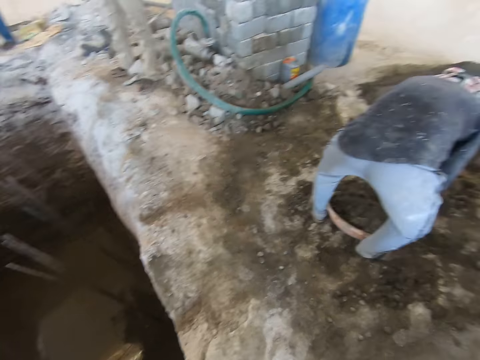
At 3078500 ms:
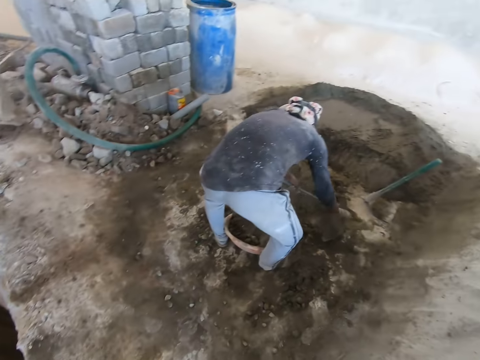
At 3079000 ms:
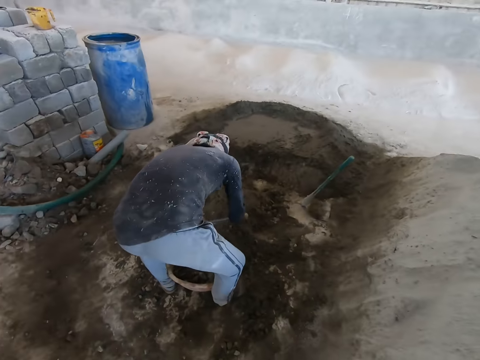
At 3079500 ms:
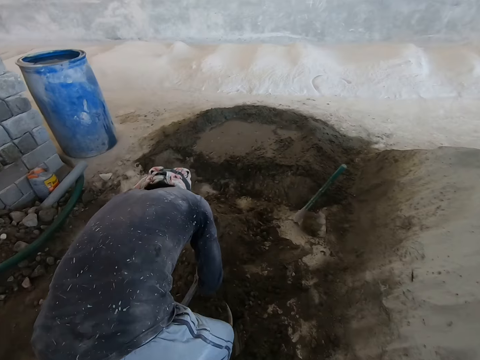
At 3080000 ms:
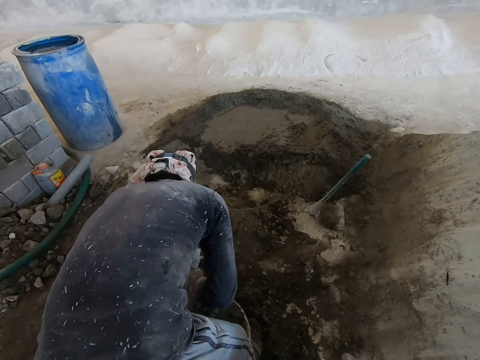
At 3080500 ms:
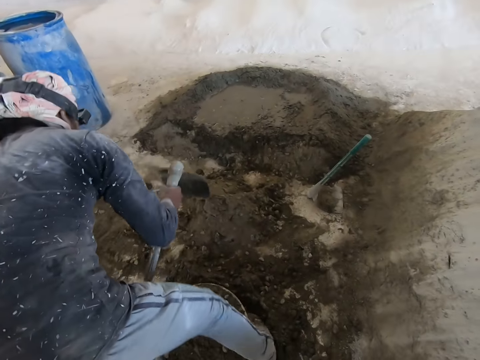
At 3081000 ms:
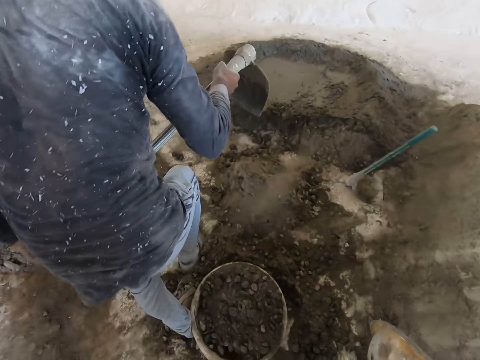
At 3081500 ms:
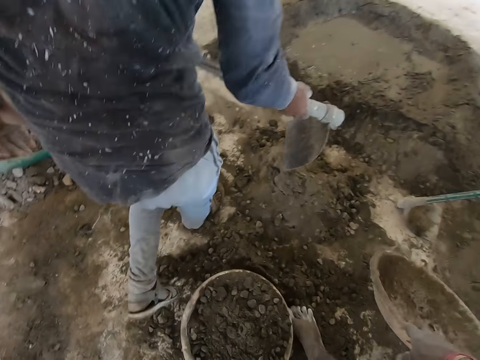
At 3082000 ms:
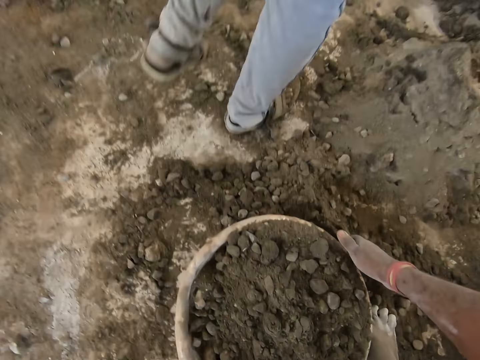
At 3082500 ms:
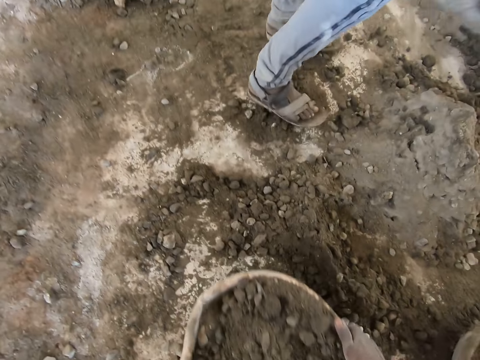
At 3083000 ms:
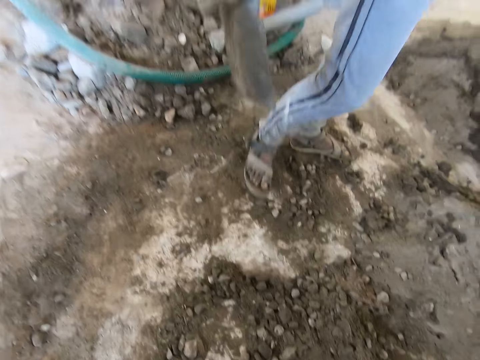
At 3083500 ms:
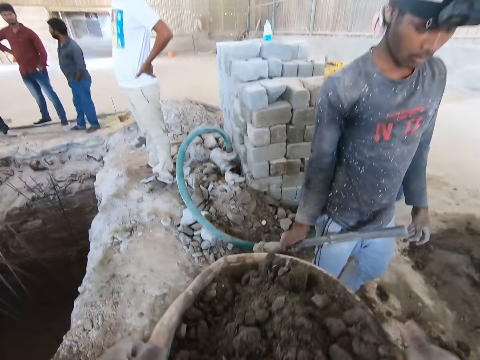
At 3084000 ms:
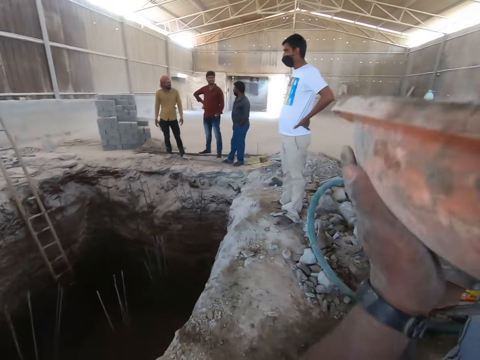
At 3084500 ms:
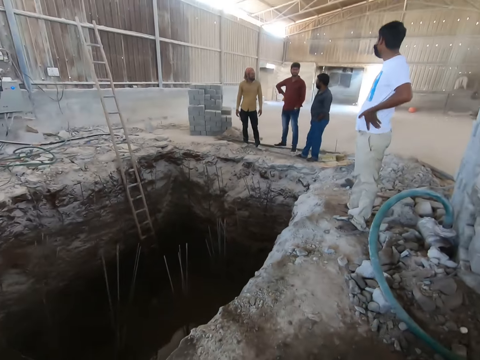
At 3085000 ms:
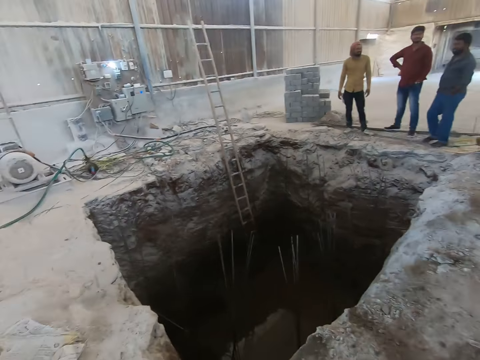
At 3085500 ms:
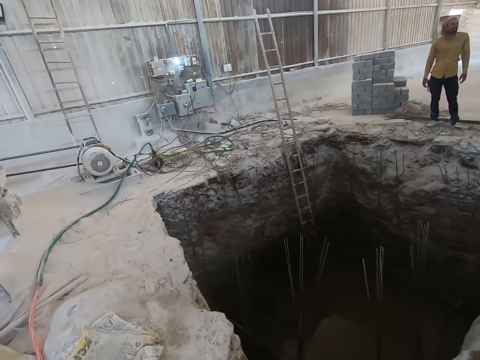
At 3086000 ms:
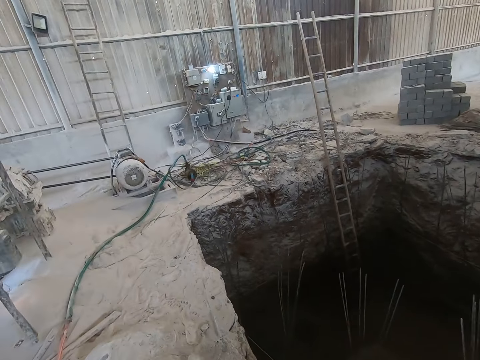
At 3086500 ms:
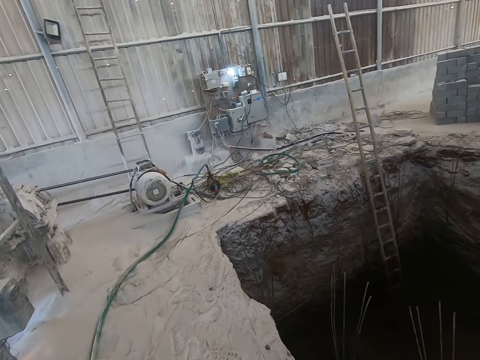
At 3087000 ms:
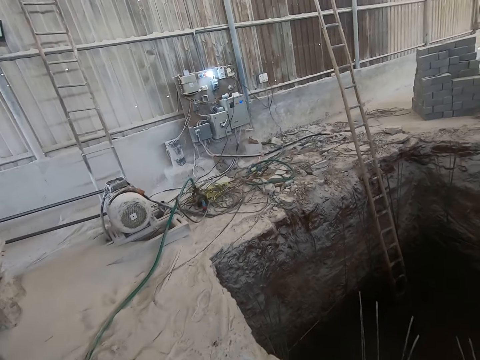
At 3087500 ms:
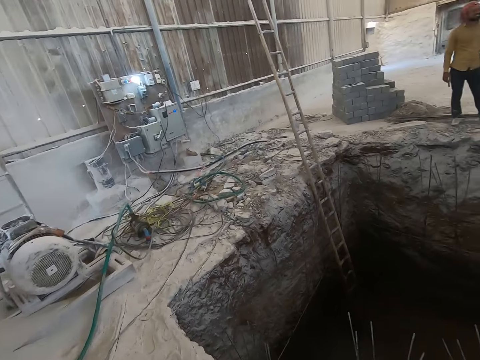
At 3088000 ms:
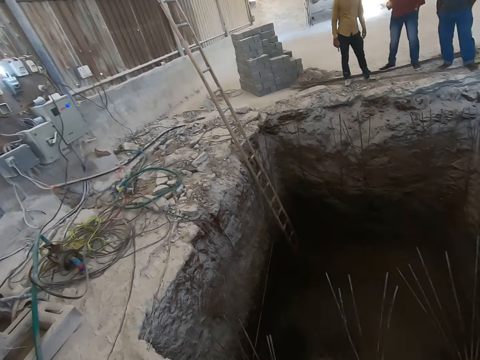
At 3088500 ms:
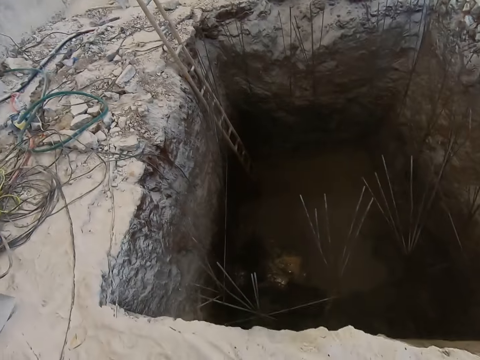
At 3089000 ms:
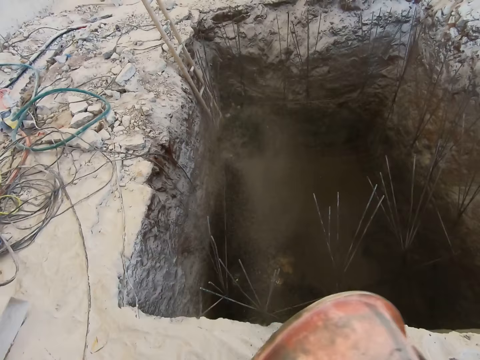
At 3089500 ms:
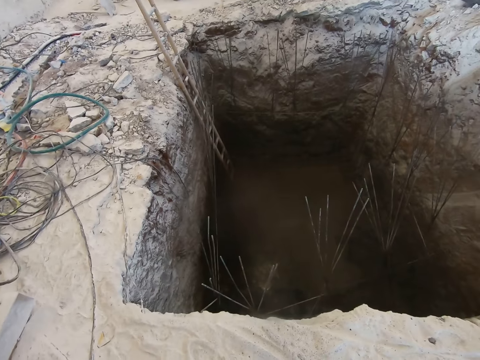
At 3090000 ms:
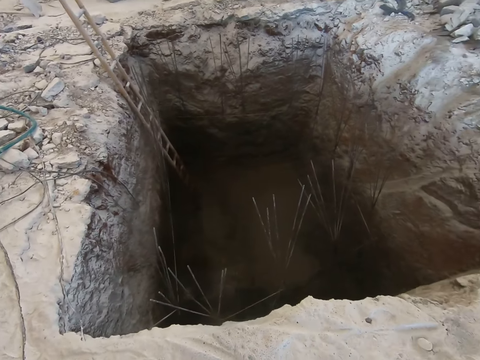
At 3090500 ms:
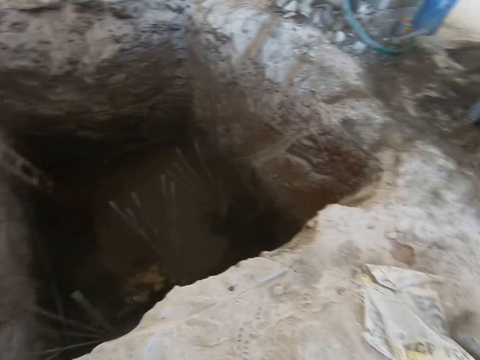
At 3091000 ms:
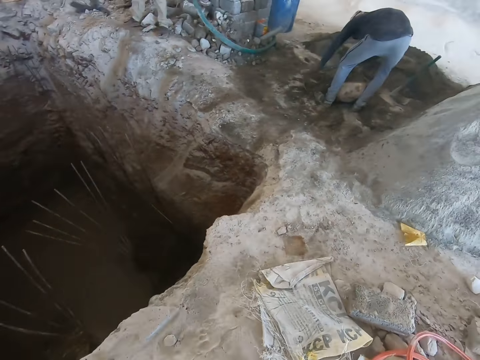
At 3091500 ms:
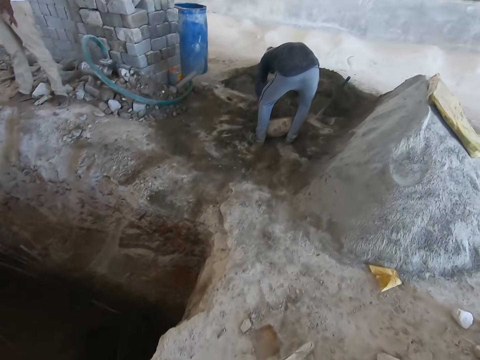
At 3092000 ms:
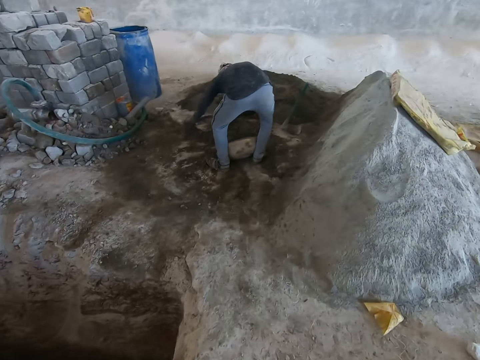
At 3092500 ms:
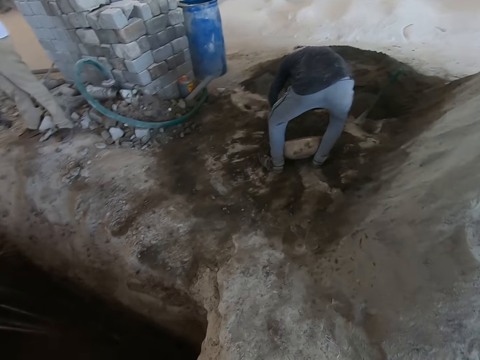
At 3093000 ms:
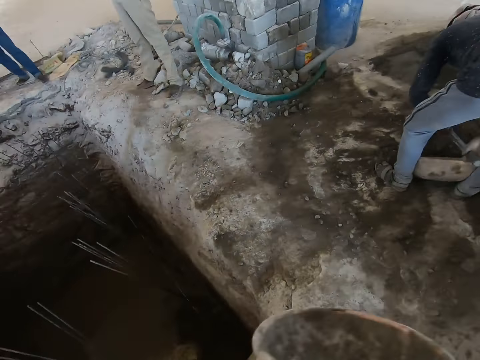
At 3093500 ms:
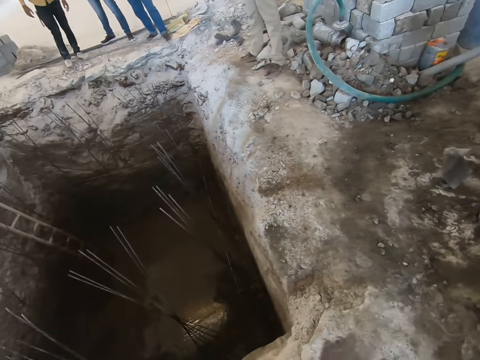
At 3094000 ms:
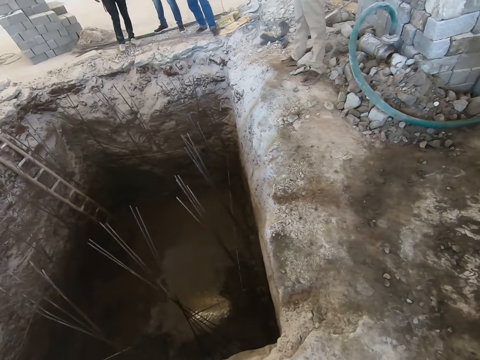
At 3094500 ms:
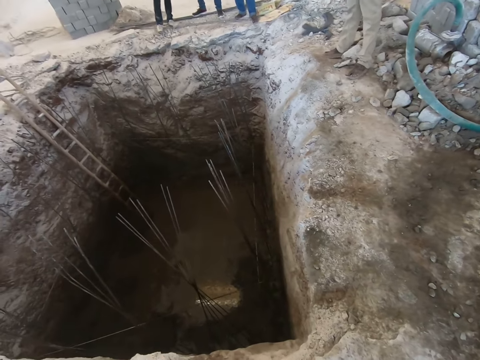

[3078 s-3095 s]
A man packs concrete with the hoe in both hands into the head pan on the floor. The camera wearer drops the head pan or bowl in his right hand on the floor. He carries the head pan with concrete on the floor with both hands. He picks up the bowl with cement on the ground. He puts the bowl of cement on top of the head. Four other men converse. The camera wearer empties the head pan with concrete in both hands in the pit. The first man packs concrete with the hoe in both hands into the head pan on the floor.

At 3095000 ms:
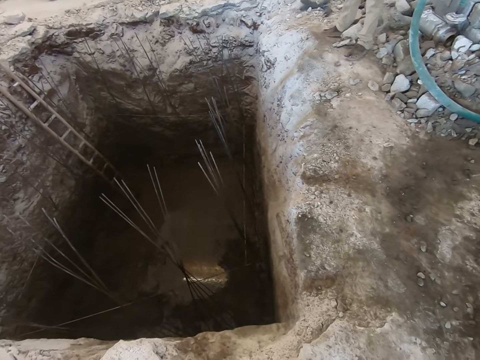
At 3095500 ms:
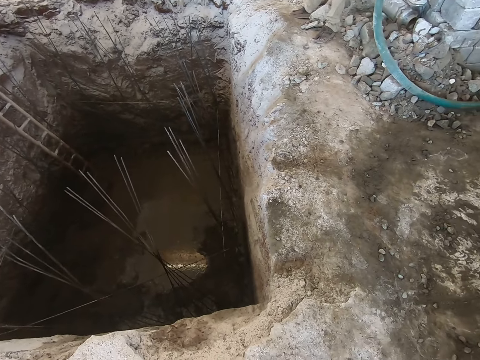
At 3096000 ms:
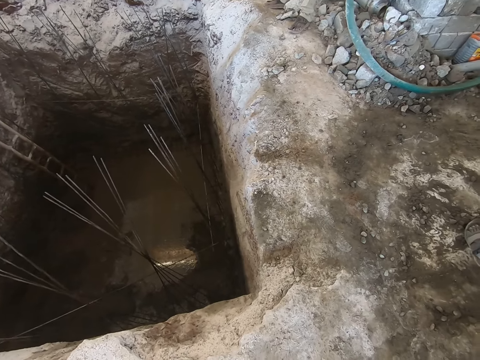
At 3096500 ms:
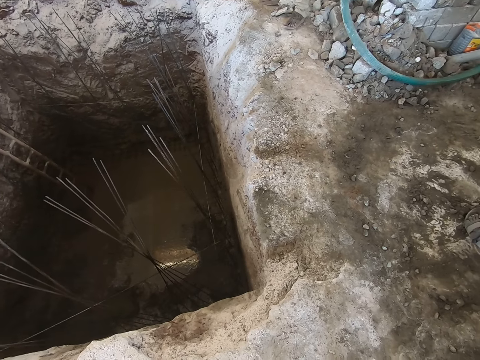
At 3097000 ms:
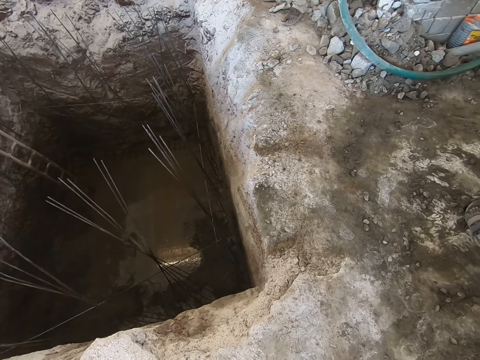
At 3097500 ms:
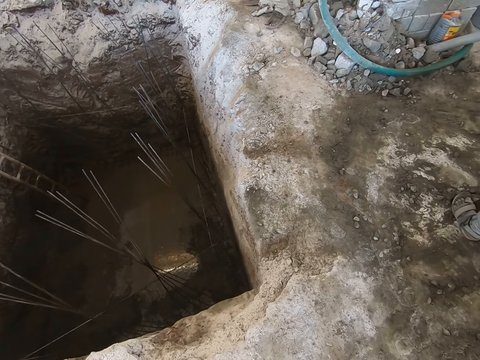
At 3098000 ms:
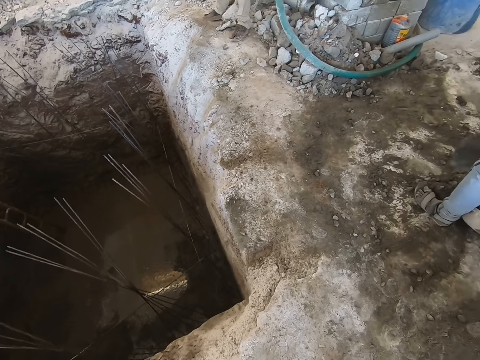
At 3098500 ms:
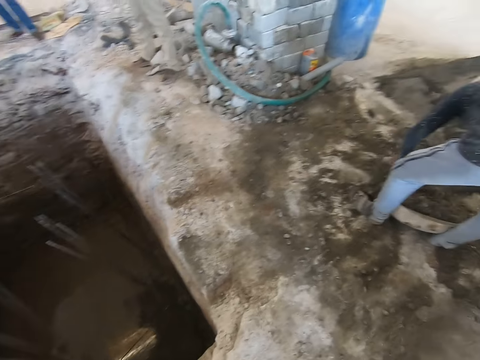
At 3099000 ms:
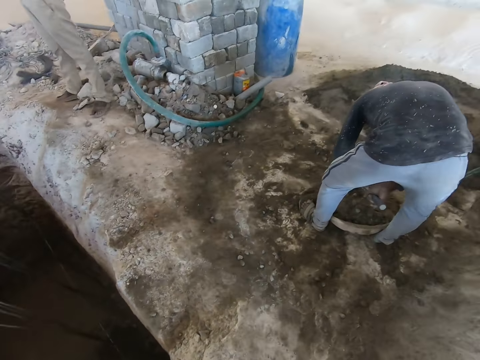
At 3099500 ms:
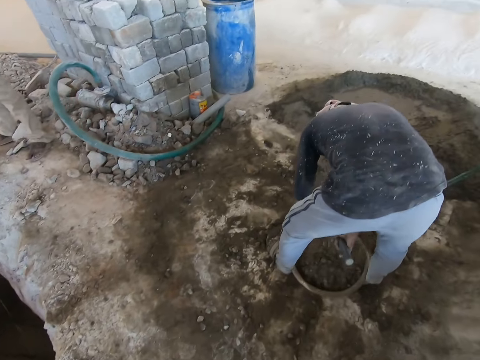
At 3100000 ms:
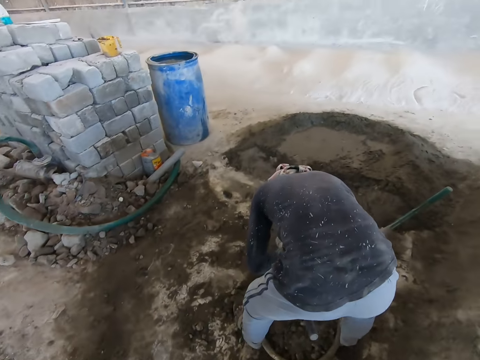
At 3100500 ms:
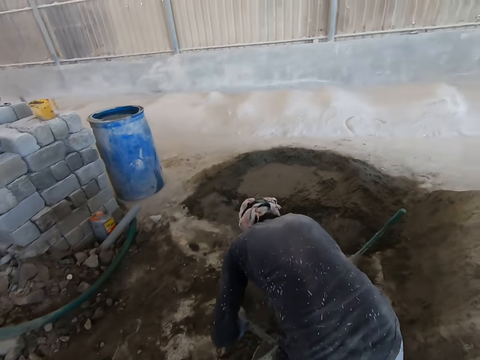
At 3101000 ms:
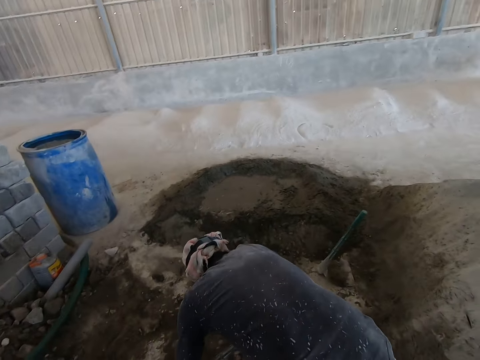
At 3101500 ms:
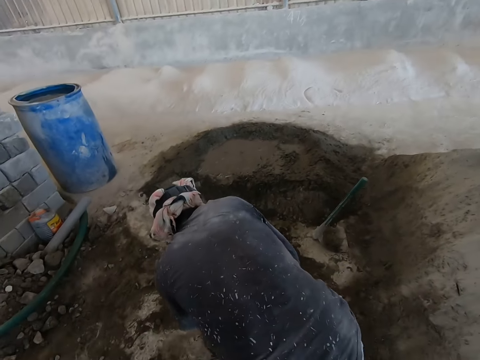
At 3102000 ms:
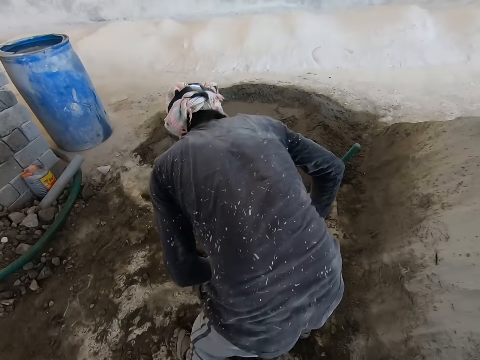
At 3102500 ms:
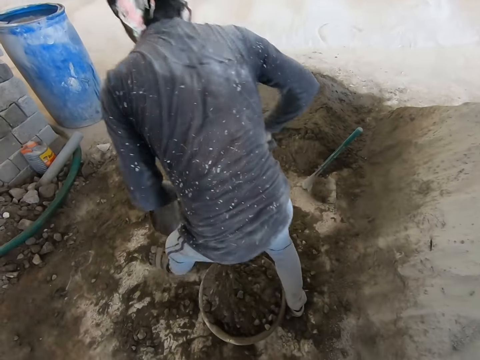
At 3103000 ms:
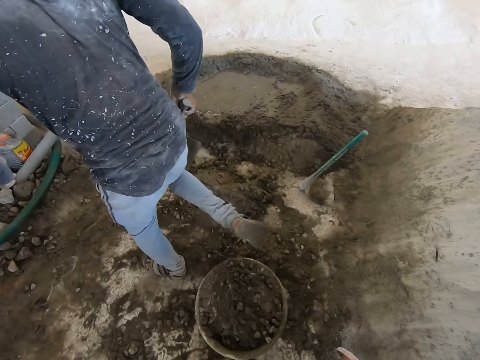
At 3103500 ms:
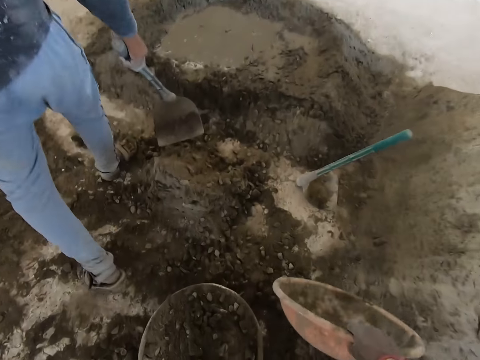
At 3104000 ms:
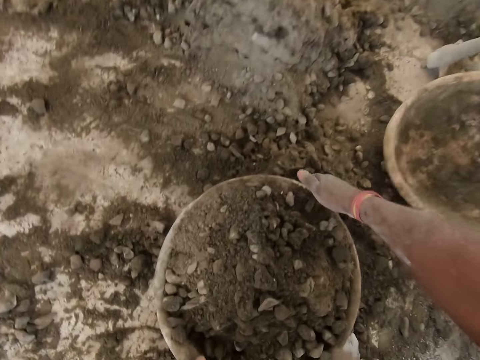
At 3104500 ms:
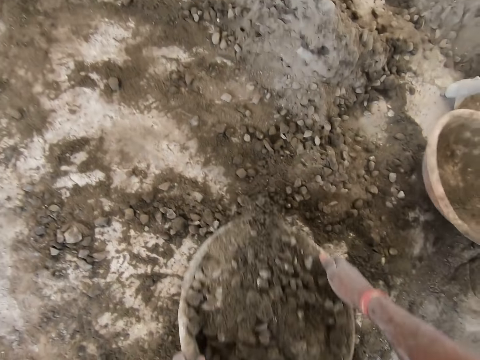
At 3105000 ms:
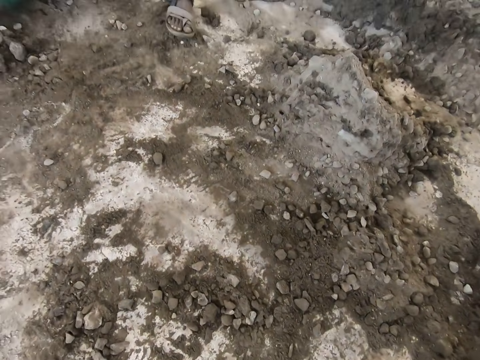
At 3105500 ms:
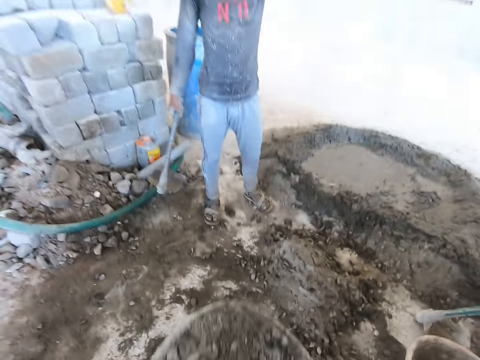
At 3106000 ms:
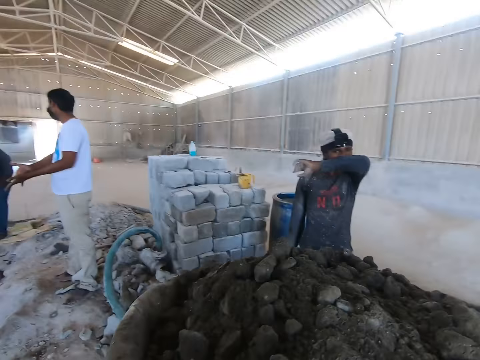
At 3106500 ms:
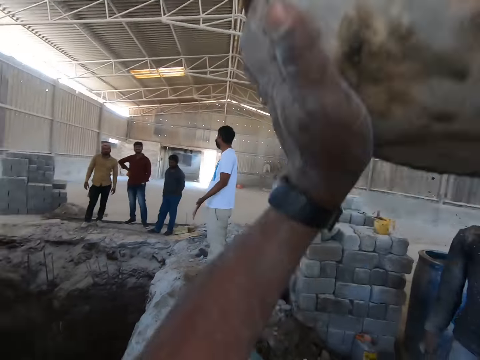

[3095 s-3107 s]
The camera wearer drops the head pan or bowl in his right hand on the floor. He picks up a bowl with cement. He carries the head pan with concrete on the floor with both hands.
